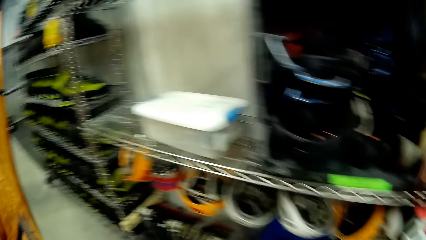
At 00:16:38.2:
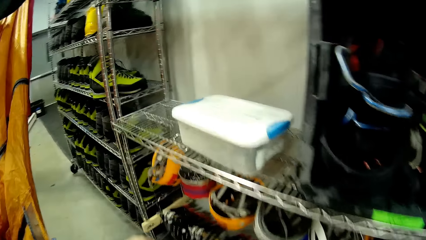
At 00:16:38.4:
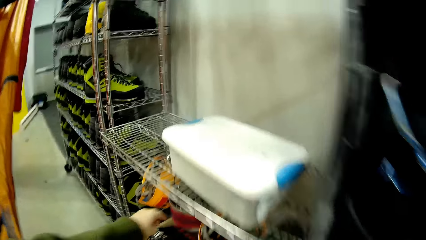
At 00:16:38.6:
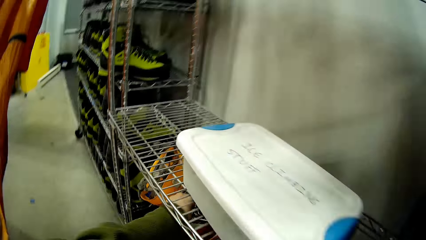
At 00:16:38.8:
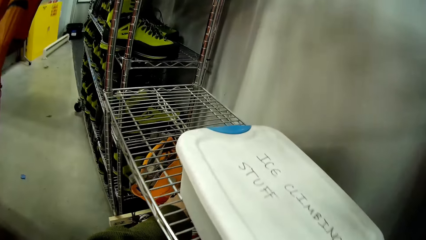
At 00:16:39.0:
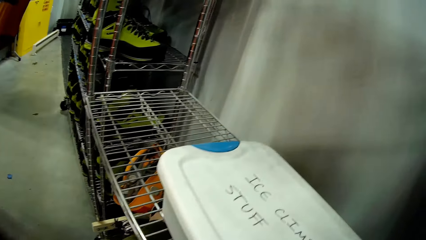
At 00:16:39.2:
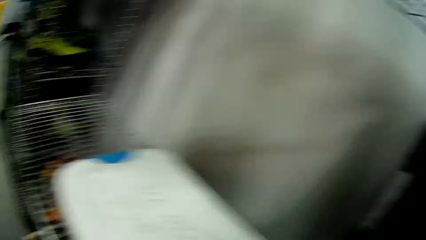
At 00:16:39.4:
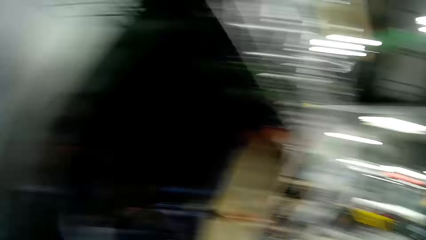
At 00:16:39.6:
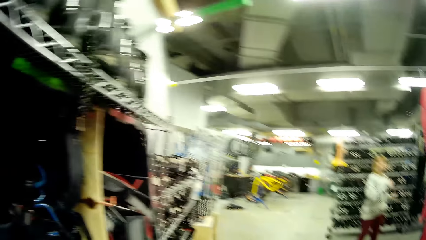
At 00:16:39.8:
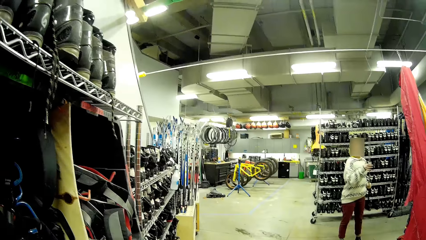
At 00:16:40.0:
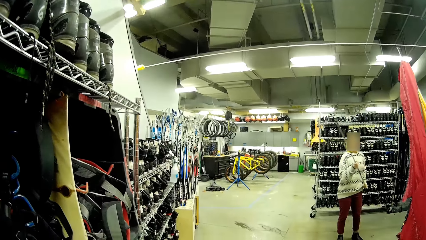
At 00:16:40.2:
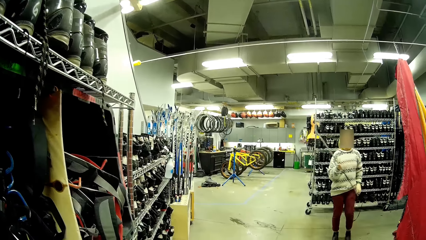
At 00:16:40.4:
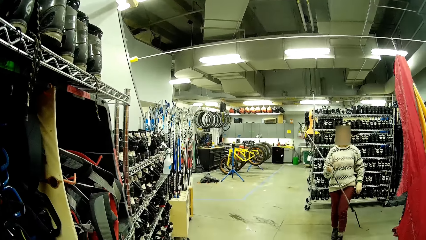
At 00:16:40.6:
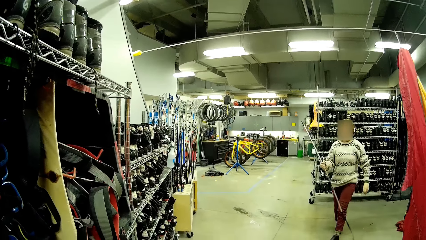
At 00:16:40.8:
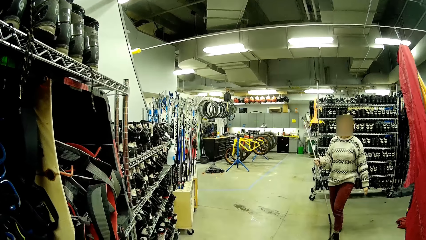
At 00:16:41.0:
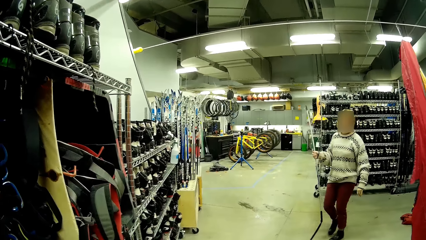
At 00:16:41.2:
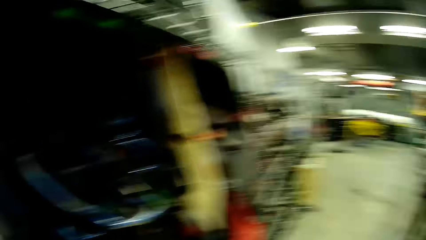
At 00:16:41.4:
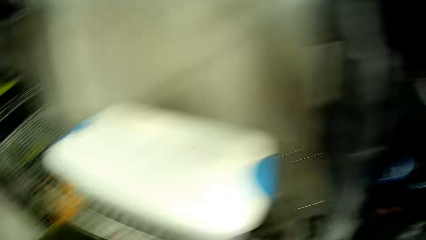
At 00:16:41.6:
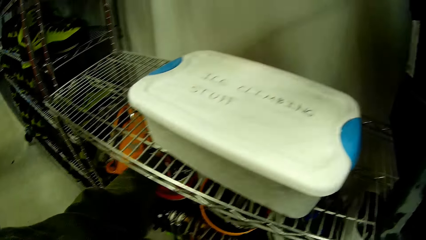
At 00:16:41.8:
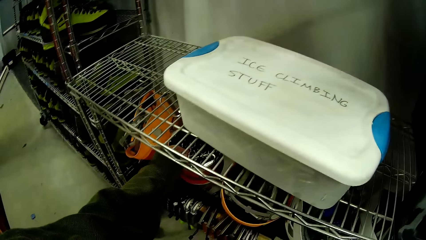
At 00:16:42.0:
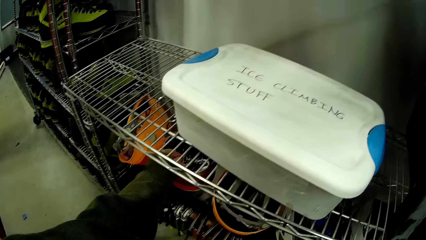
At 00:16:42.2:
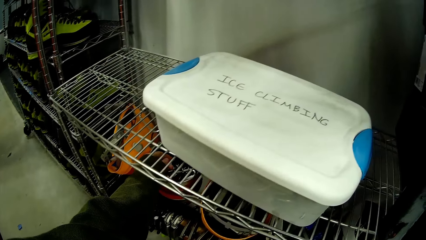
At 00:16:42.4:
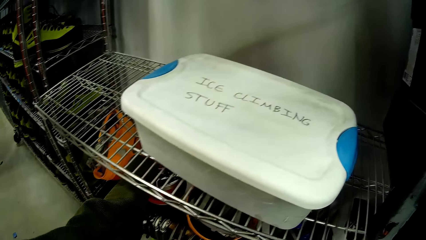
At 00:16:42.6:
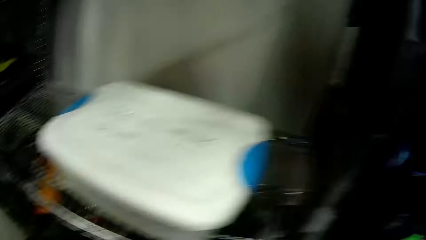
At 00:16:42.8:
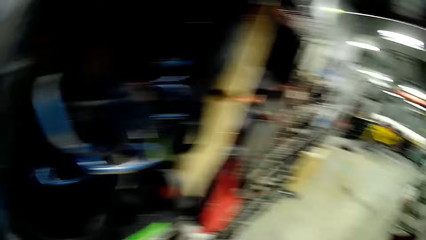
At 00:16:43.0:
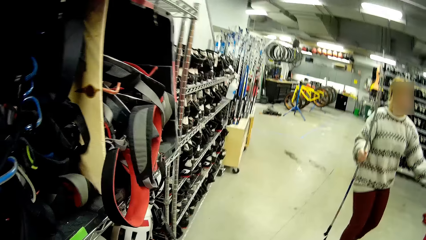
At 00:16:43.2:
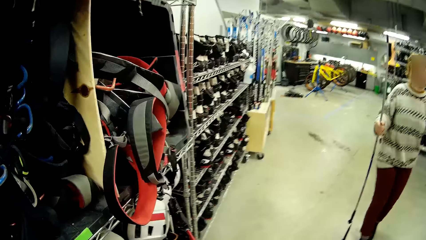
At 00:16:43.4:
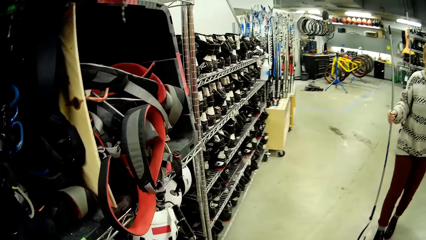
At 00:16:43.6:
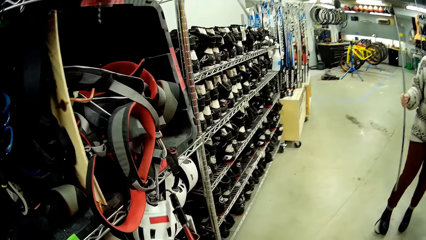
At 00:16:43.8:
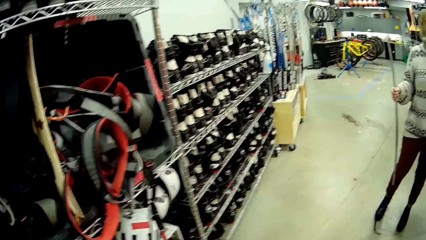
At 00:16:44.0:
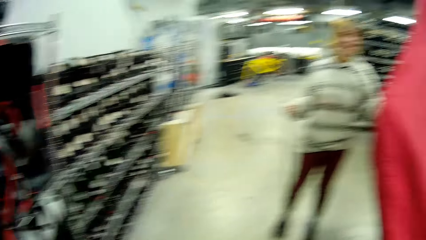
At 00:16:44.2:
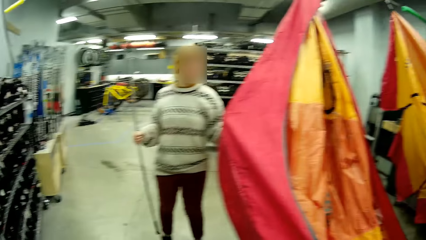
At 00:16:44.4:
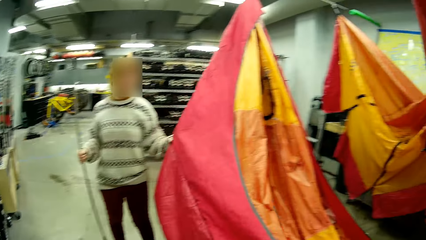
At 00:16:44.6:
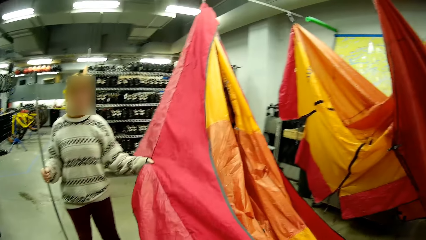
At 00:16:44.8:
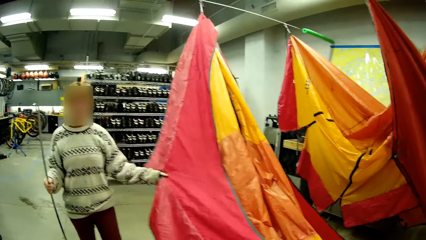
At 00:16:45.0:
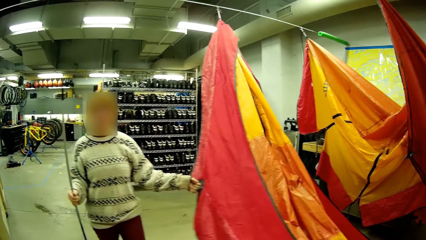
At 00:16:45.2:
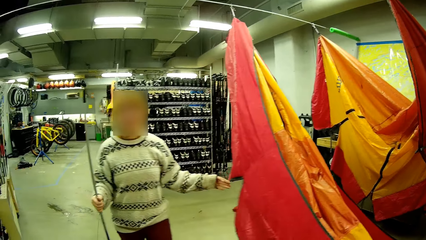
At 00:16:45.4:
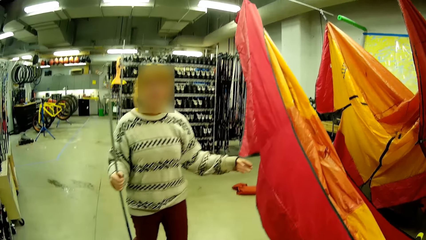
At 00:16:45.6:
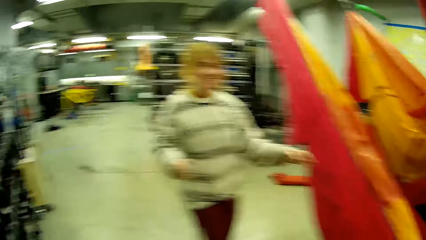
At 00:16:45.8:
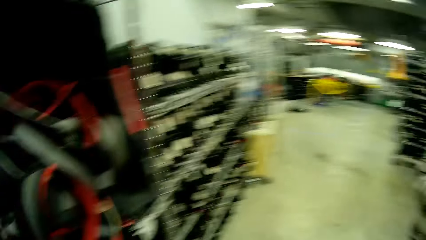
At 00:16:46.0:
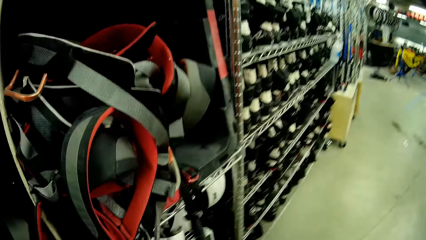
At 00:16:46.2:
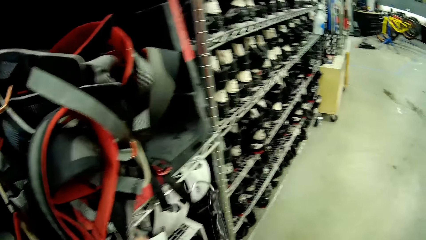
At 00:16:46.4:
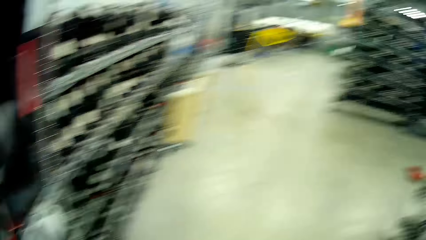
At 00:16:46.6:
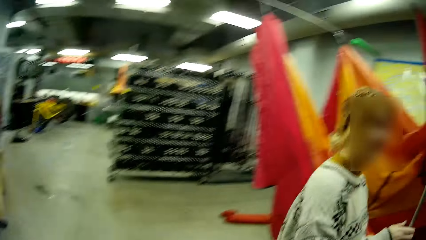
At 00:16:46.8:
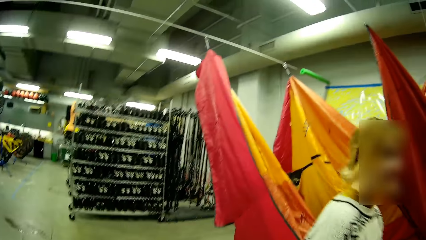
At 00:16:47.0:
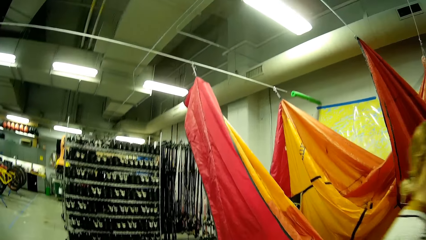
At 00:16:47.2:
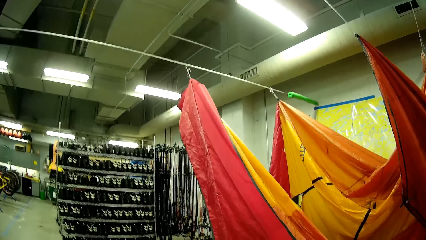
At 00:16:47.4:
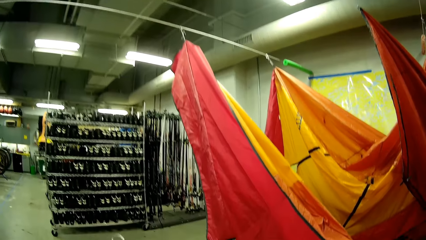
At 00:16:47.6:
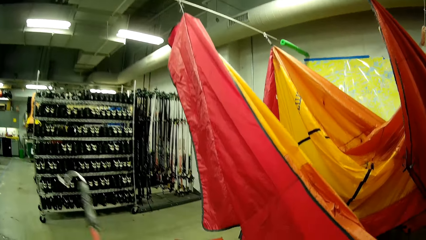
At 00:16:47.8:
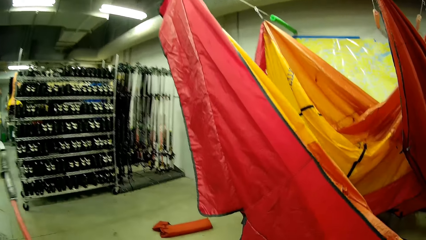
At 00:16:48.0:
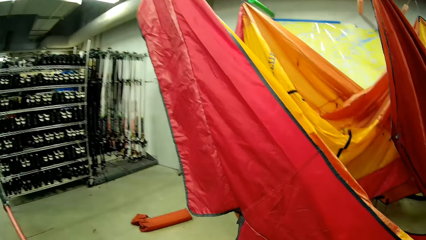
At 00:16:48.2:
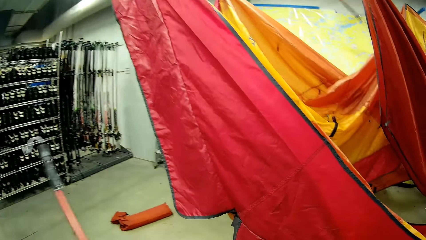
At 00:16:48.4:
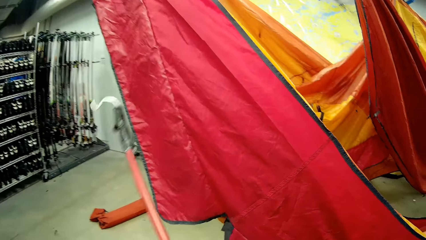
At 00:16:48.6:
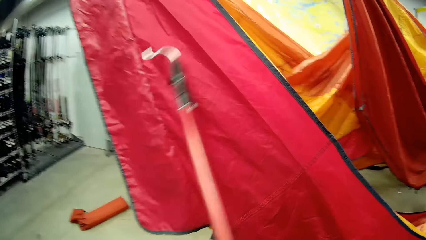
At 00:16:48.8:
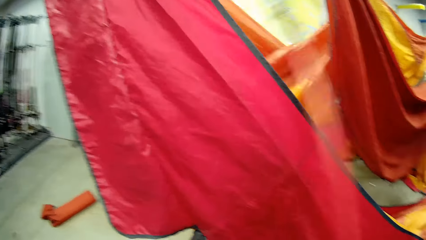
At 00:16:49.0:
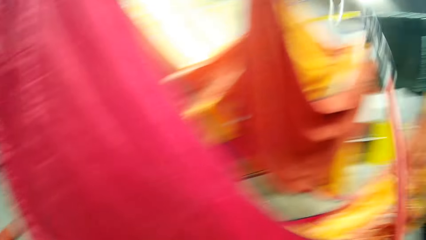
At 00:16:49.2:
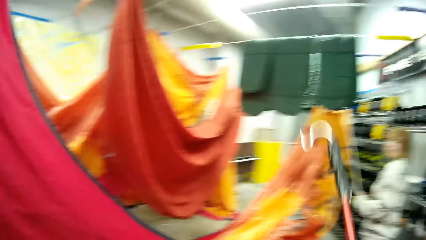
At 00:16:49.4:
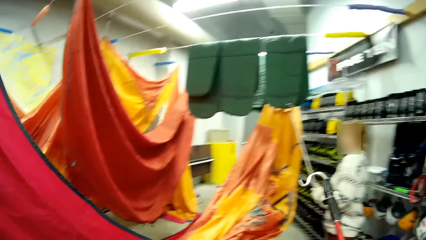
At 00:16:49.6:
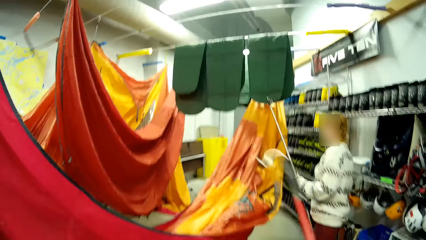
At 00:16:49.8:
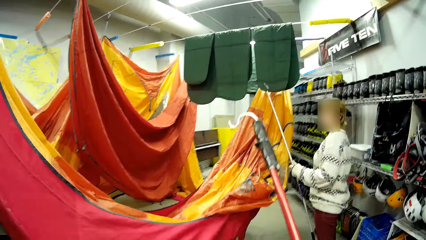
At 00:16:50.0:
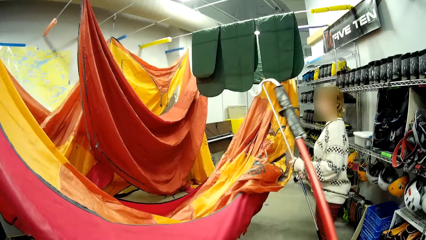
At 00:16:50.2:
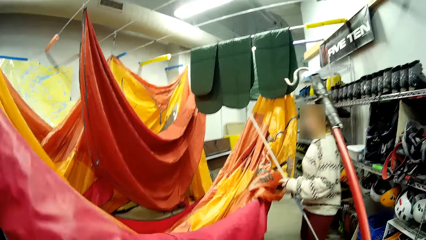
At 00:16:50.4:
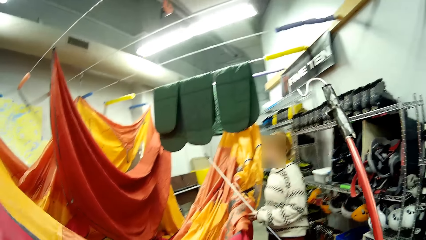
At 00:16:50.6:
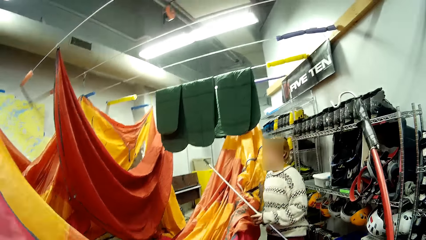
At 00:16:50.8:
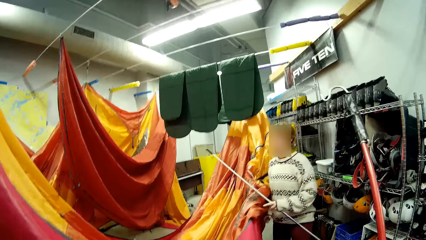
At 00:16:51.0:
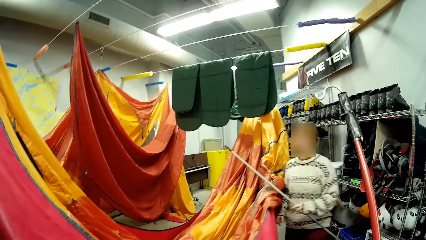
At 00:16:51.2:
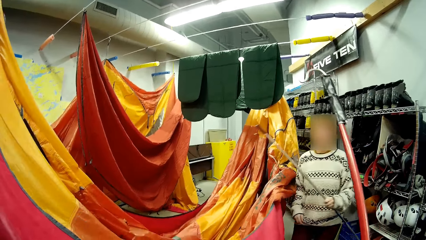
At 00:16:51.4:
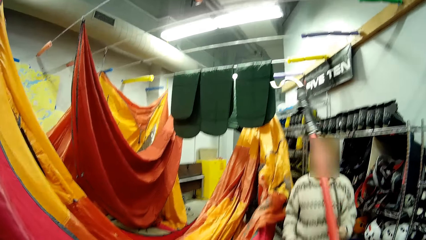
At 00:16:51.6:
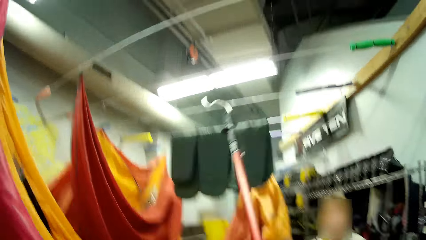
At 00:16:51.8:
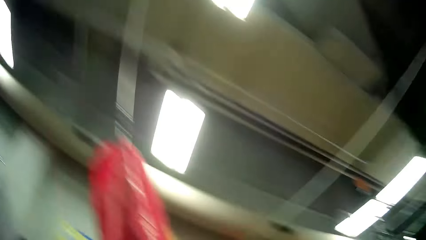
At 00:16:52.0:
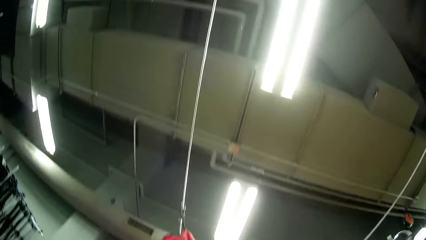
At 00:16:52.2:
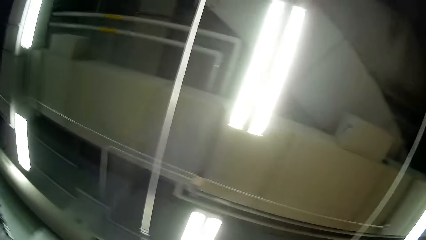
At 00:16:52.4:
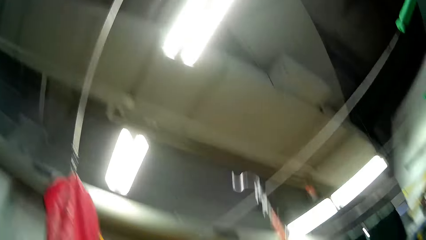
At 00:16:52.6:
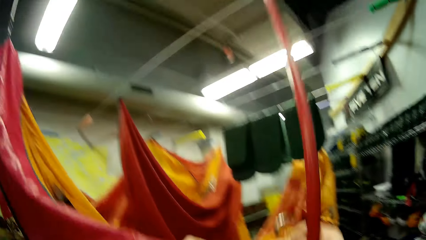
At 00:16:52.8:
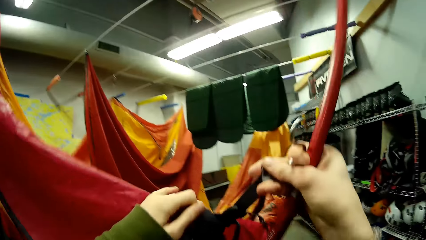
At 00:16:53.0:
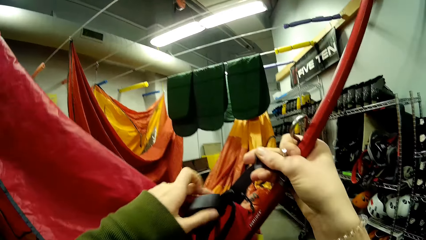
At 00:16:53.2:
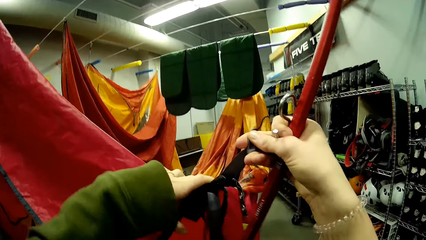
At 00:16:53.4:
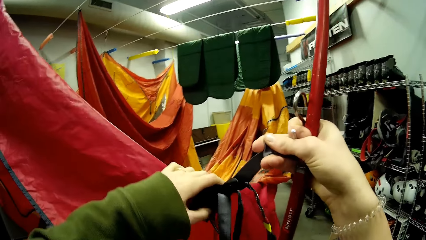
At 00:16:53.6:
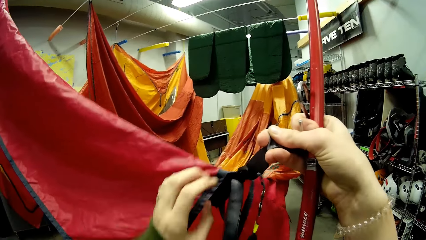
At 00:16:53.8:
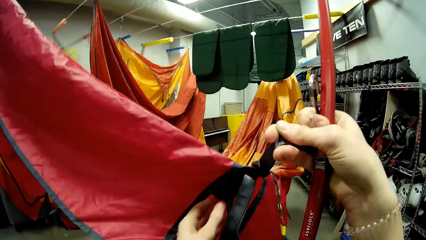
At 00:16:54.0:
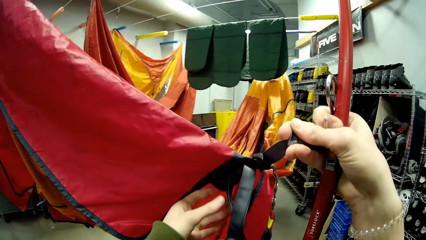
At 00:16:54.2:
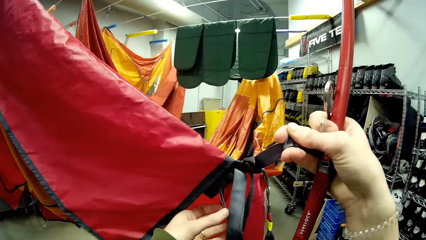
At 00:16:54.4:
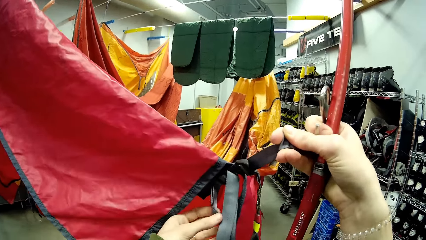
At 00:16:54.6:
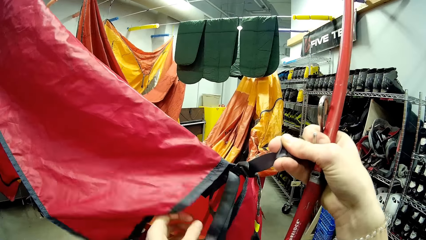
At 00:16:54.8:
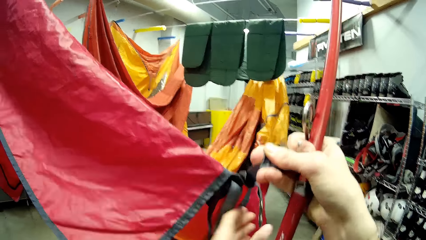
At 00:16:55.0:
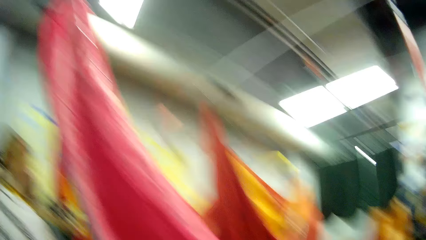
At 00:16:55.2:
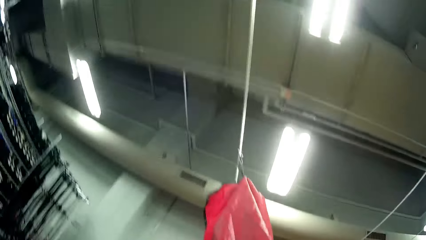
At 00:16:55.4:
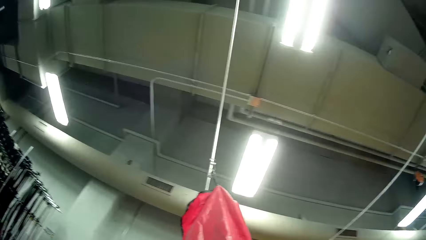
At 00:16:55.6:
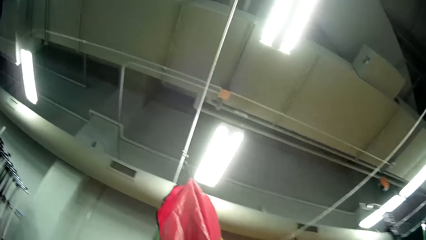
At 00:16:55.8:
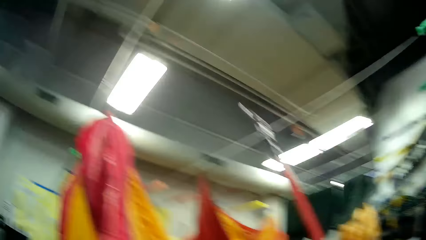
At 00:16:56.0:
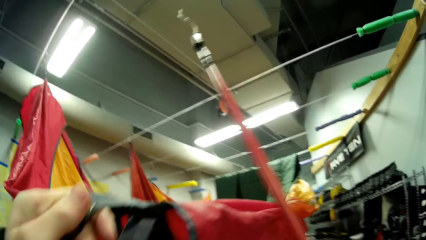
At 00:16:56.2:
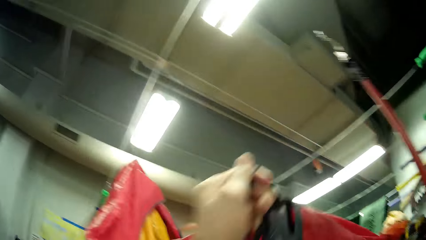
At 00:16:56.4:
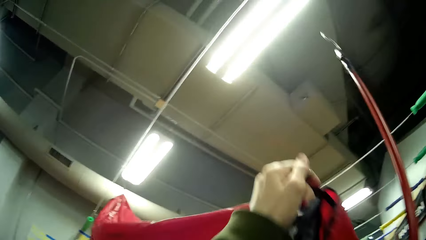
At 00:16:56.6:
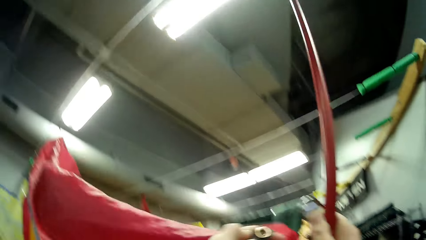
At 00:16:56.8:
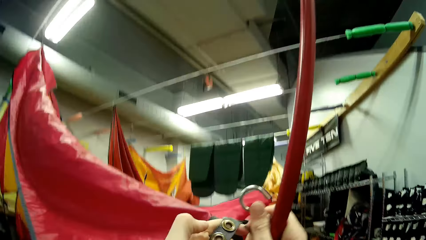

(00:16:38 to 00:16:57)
The camera wearer takes the hooked metal or hooks from the metal rack. They dialogue with a person. The person walks in the room. The camera wearer picks the hooks. They dialogue with the person. They walk around the store. They dialogue with the person. They straighten the fabric with the hooked metal. They hook a tent.
